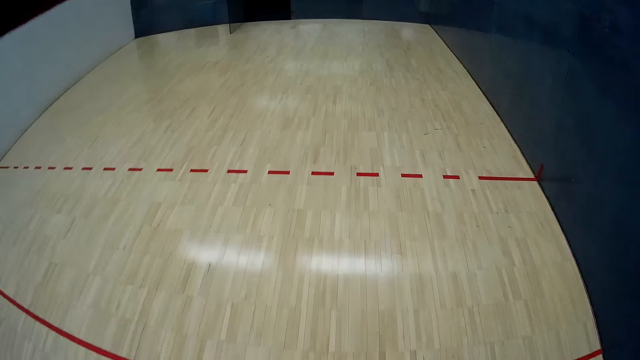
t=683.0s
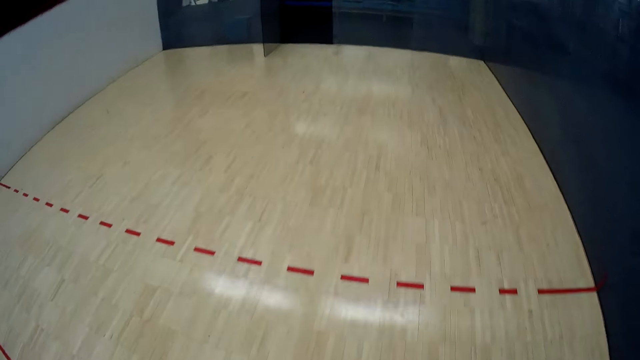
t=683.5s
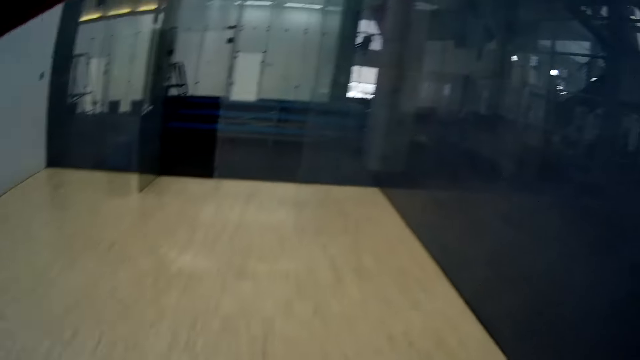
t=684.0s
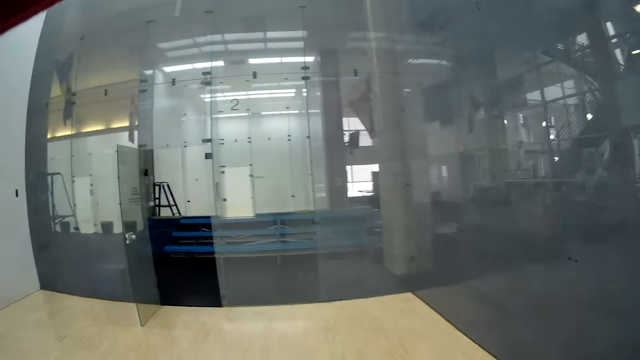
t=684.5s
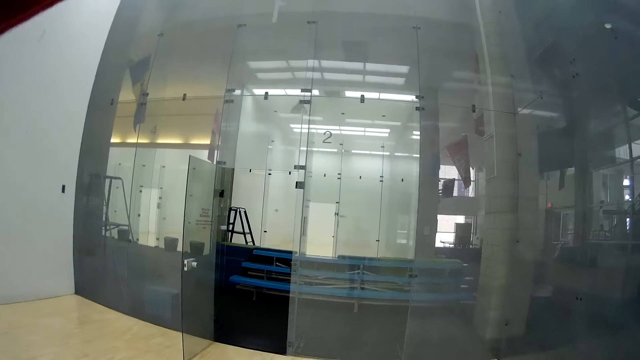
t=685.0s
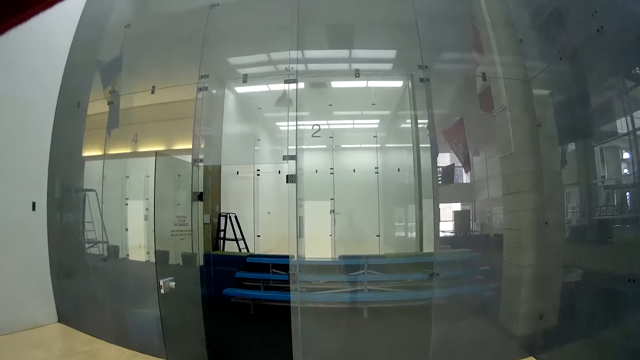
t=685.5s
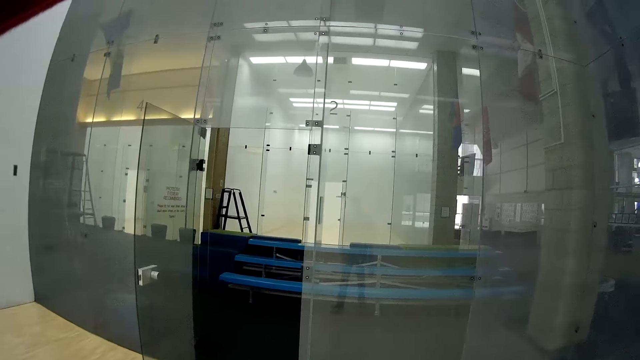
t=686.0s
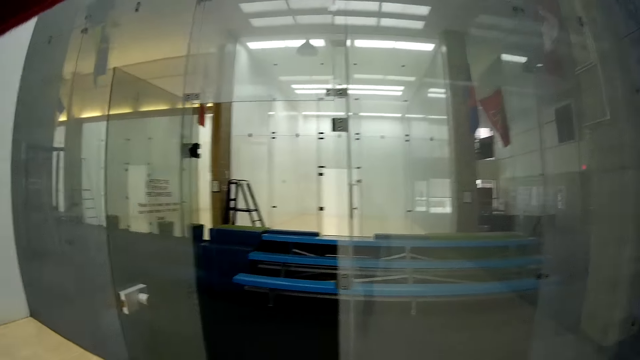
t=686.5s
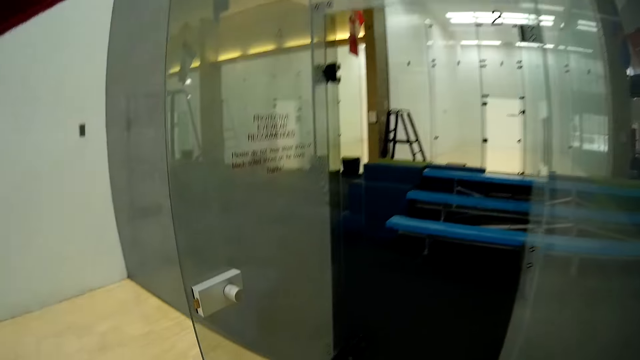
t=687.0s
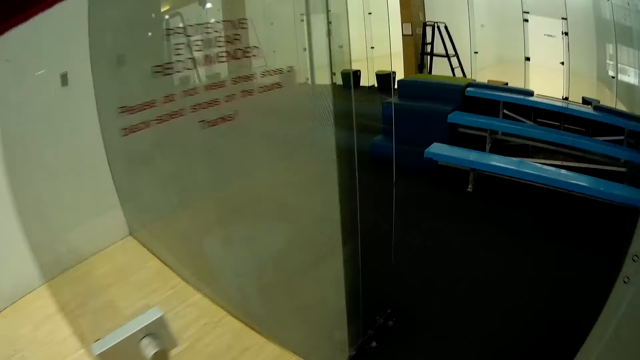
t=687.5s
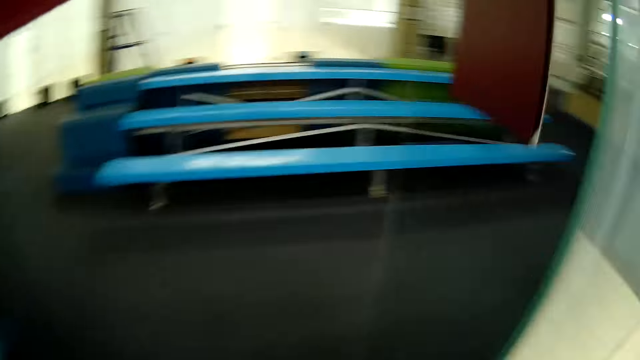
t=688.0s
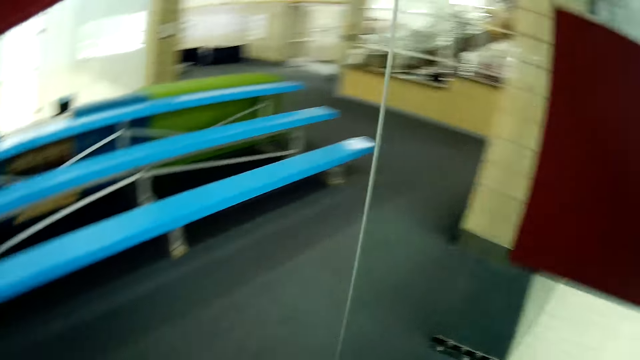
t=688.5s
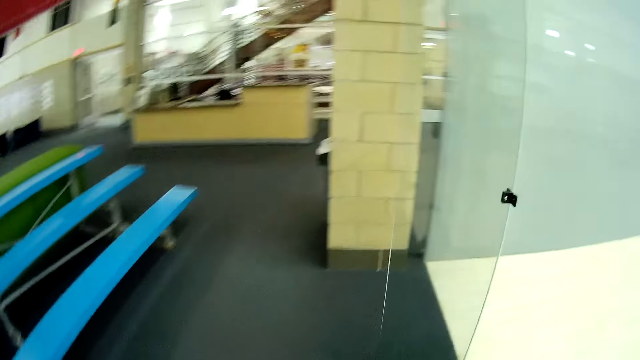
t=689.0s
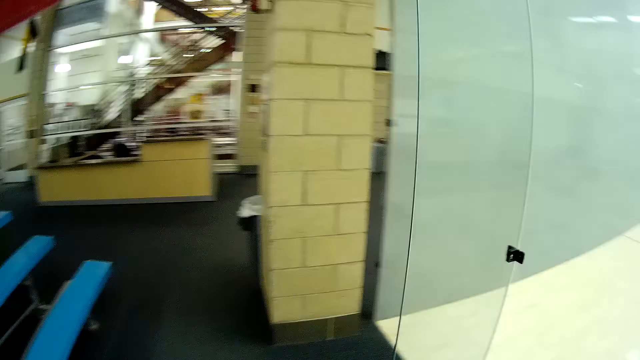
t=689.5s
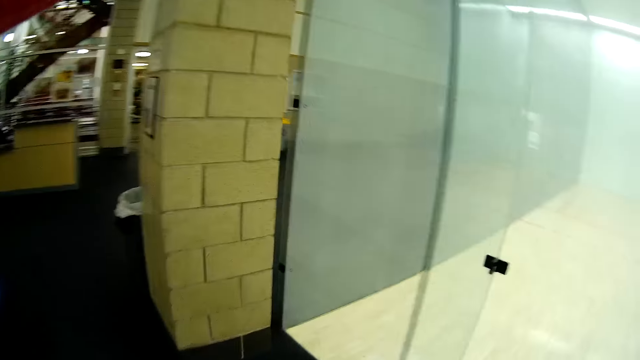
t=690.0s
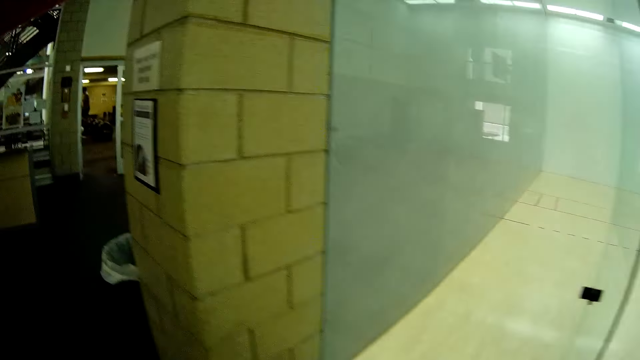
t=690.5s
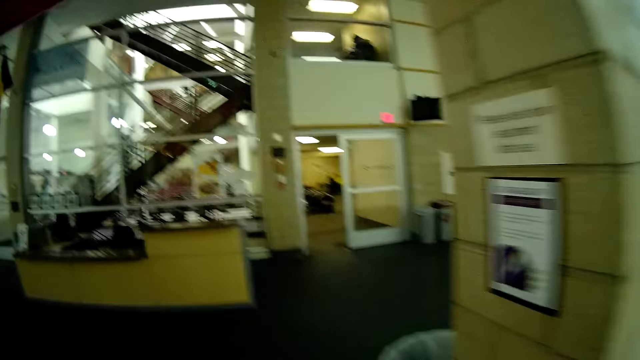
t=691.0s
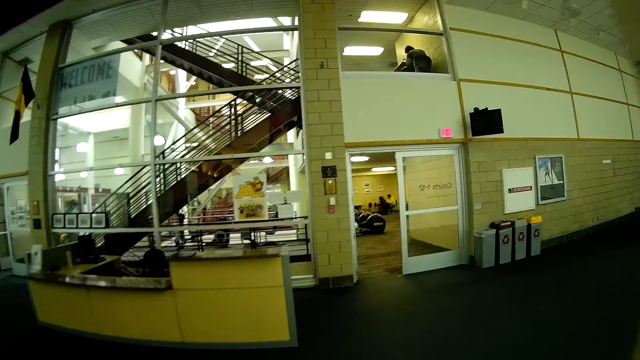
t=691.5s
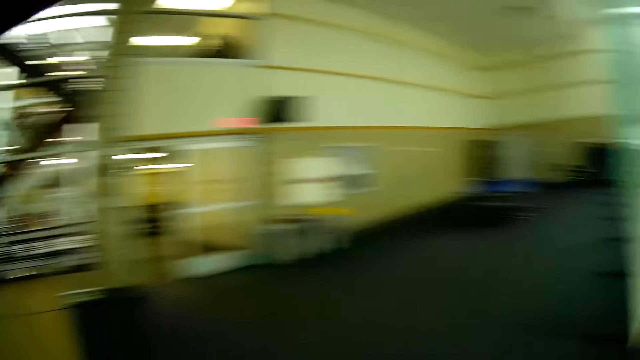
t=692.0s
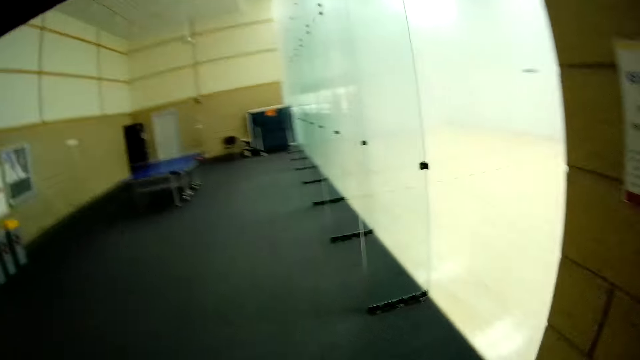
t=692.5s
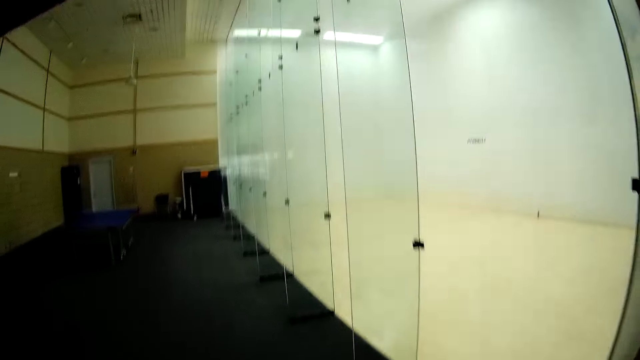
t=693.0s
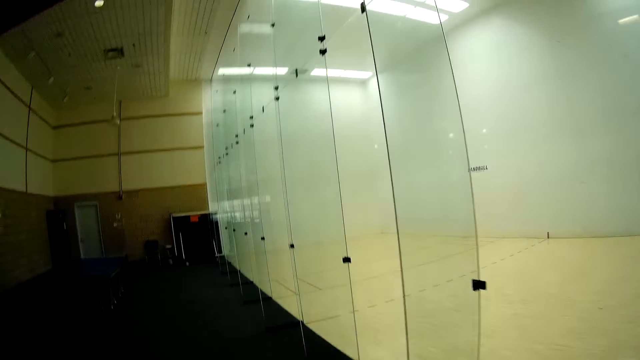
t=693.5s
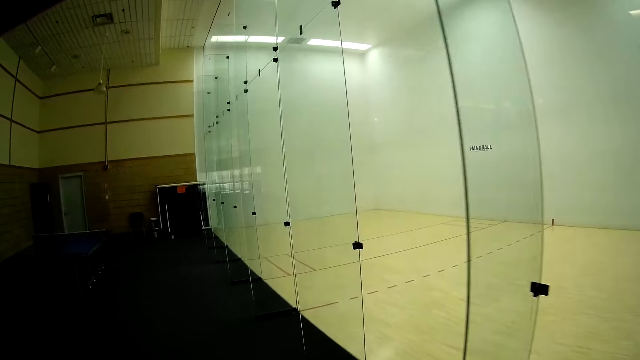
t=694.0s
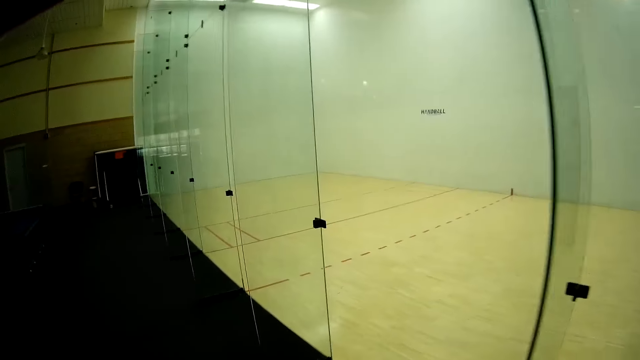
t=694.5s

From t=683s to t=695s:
The camera wearer moves towards a glass door.

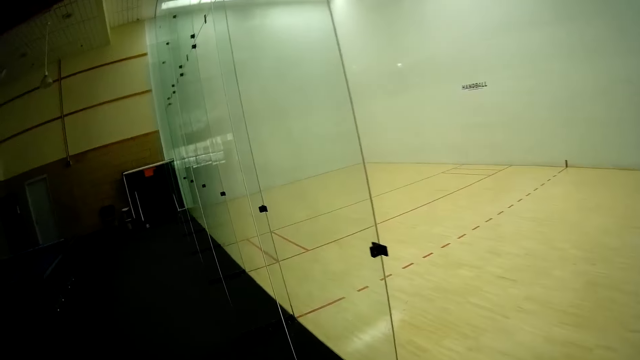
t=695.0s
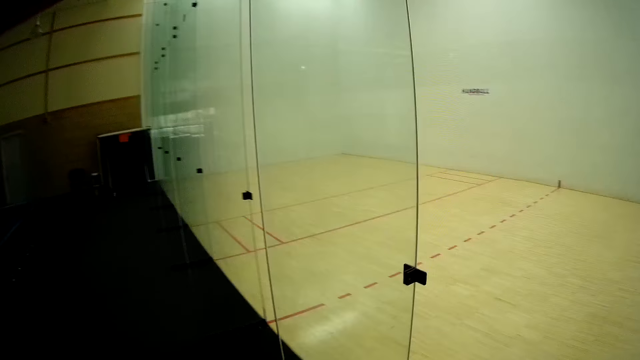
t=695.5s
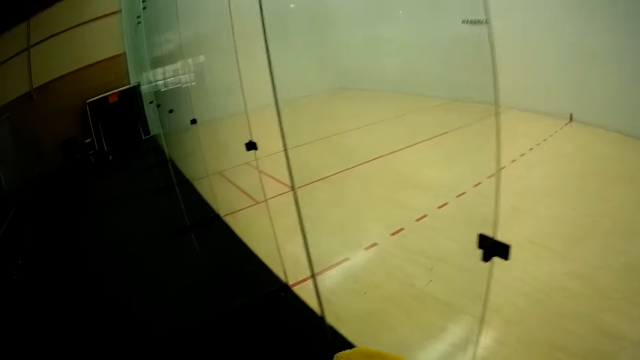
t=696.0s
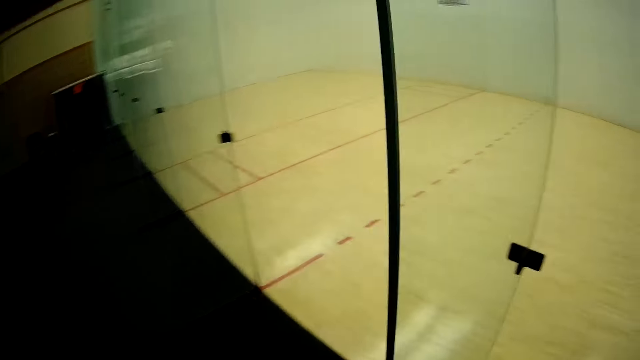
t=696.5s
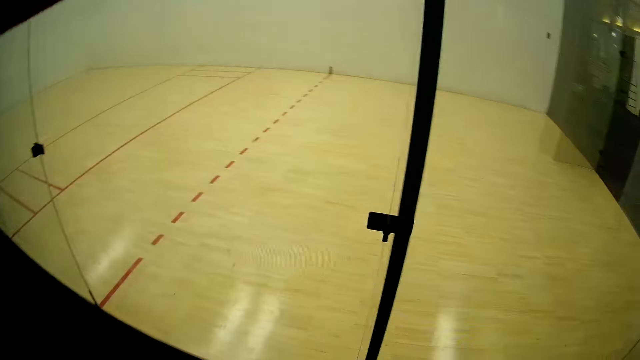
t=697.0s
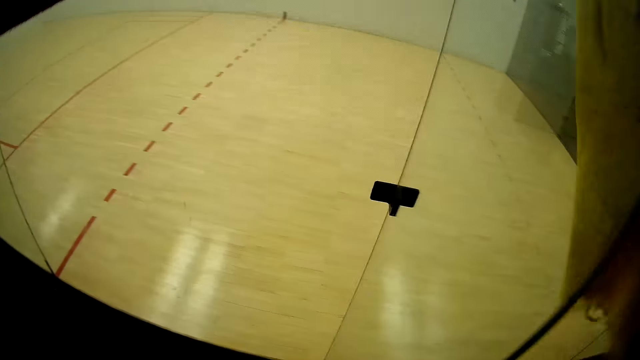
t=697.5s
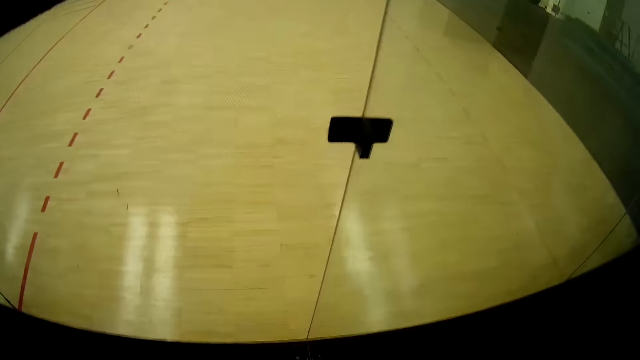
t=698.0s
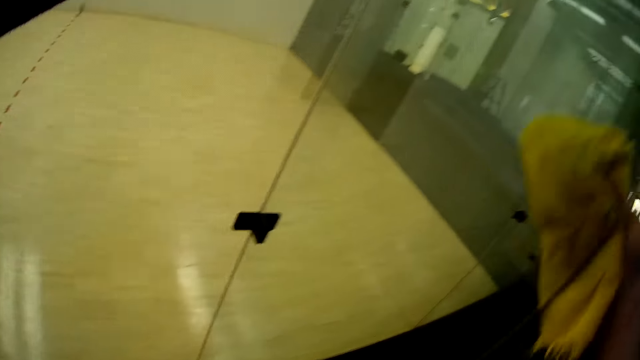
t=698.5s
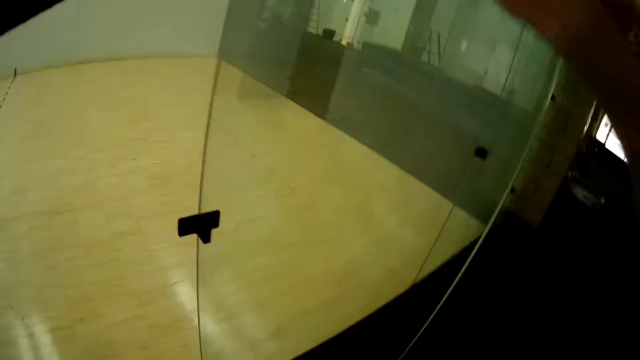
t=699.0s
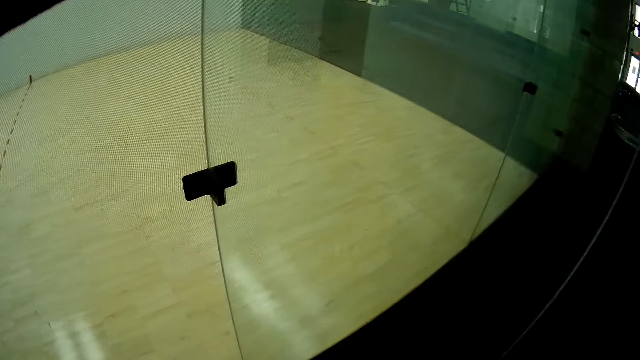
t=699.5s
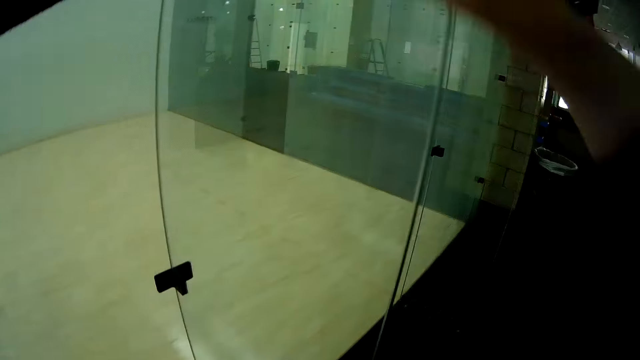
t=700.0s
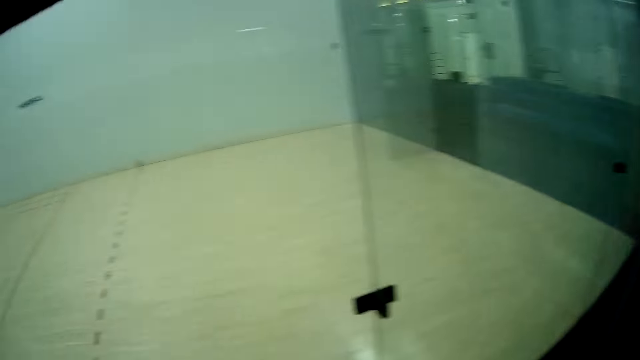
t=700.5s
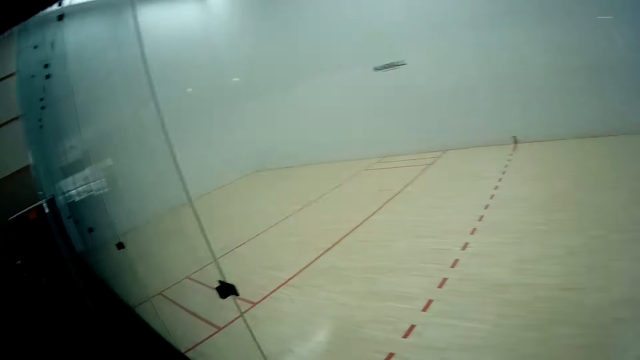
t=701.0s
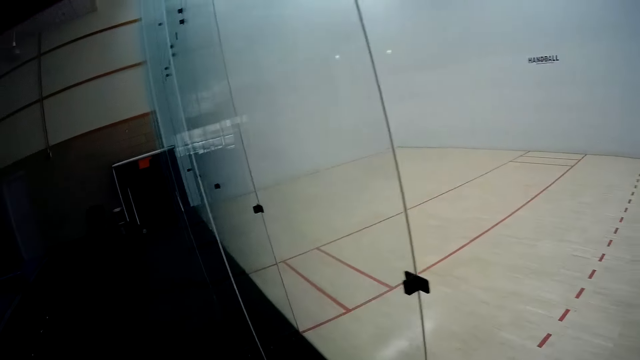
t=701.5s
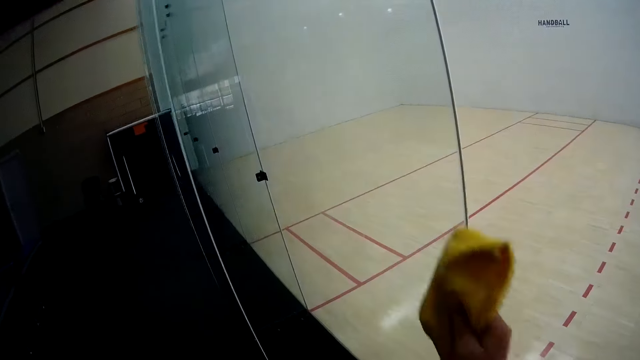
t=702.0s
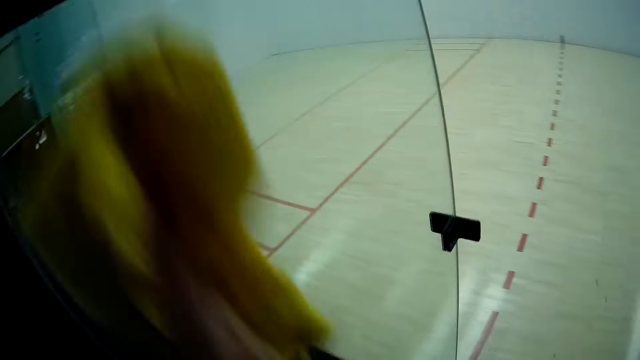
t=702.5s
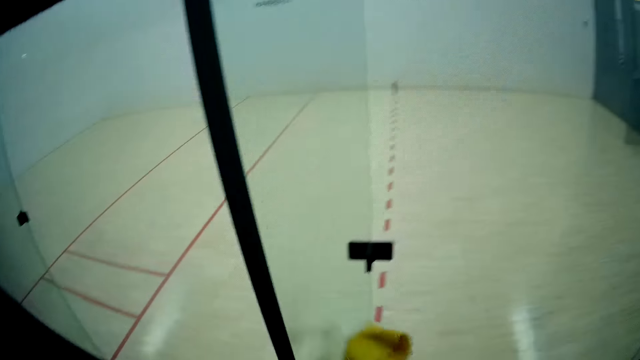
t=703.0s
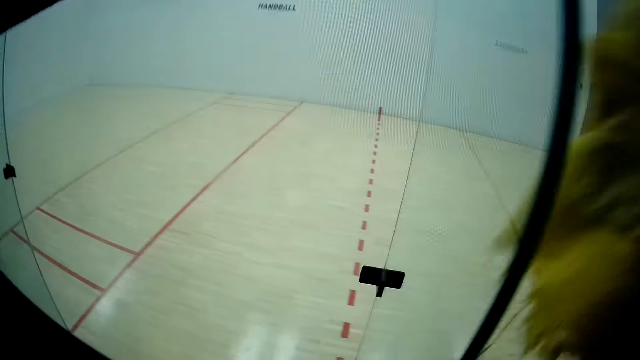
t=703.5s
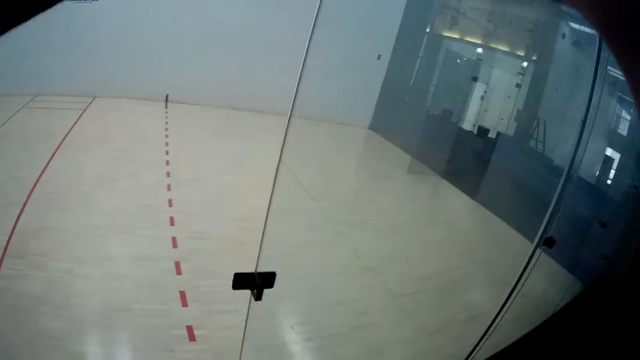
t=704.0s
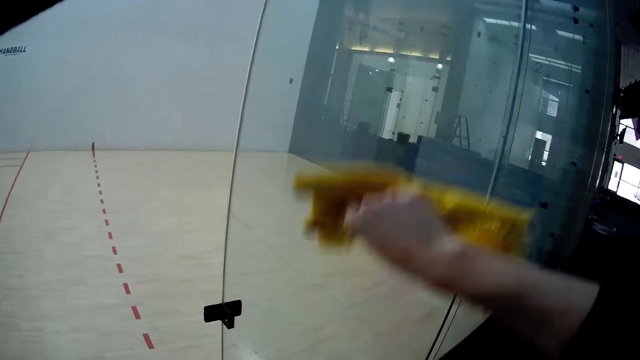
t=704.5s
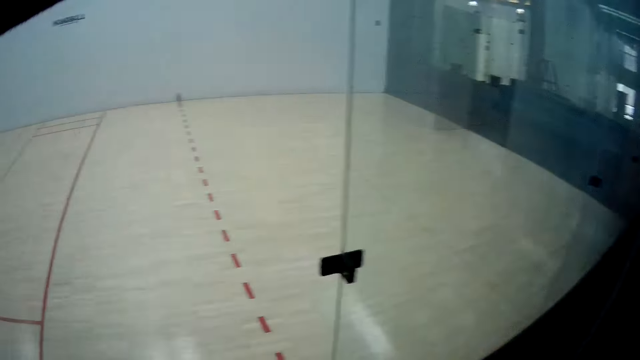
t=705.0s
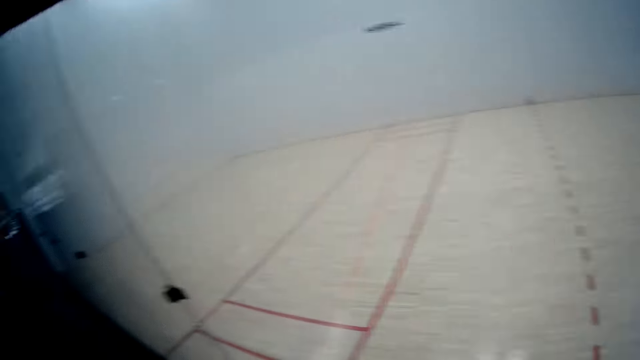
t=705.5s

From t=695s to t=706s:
The camera wearer cleans the glass door with the towel. They clean another glass door with the towel.
